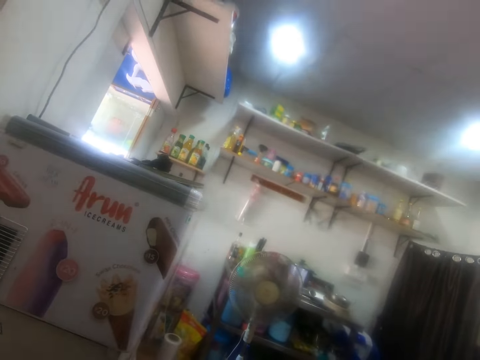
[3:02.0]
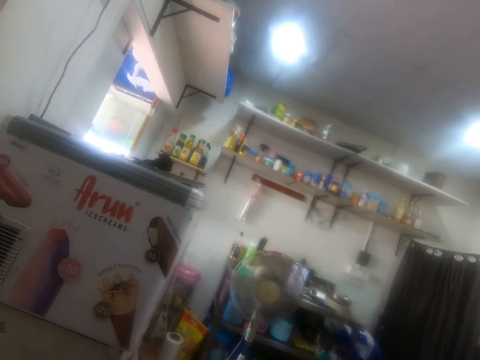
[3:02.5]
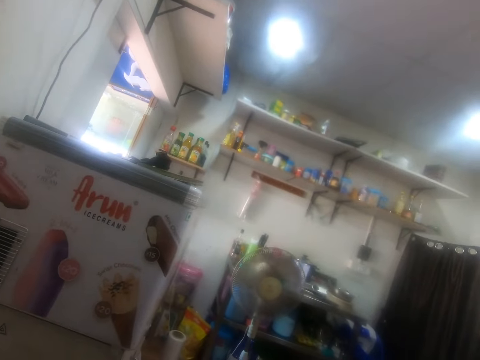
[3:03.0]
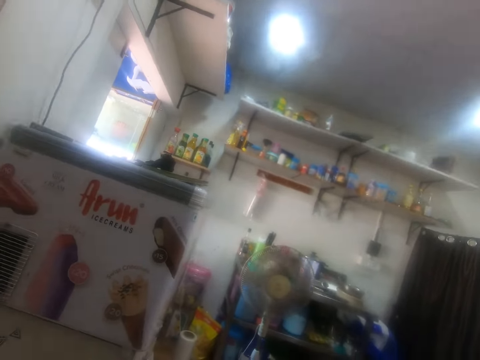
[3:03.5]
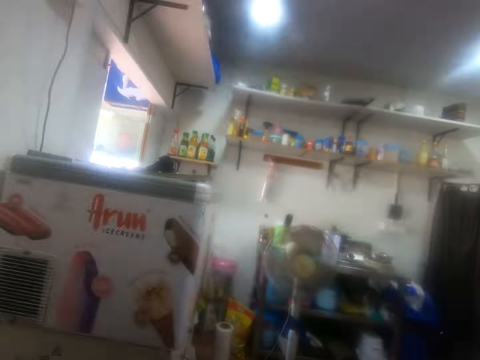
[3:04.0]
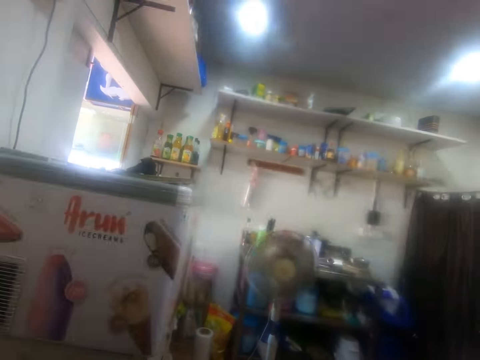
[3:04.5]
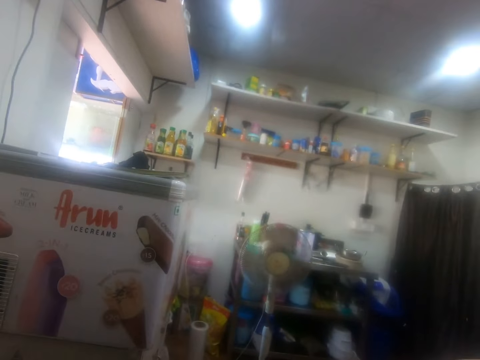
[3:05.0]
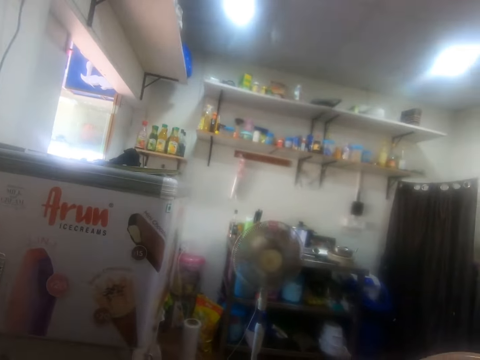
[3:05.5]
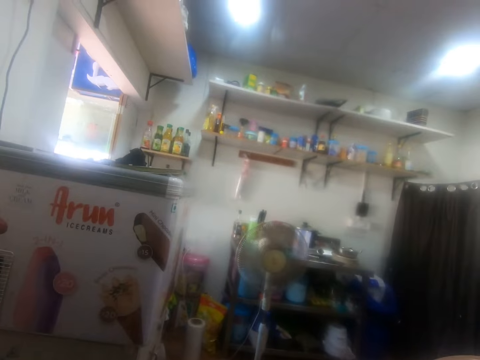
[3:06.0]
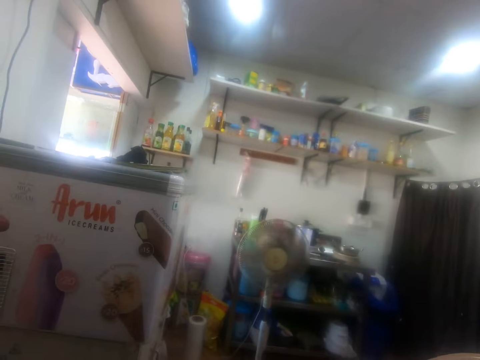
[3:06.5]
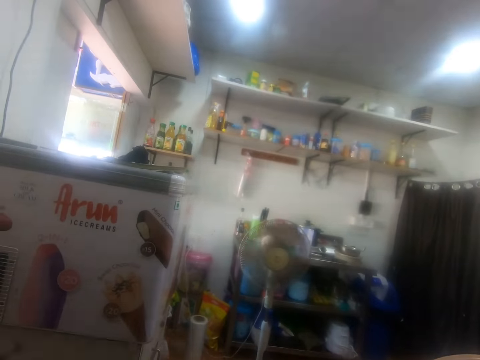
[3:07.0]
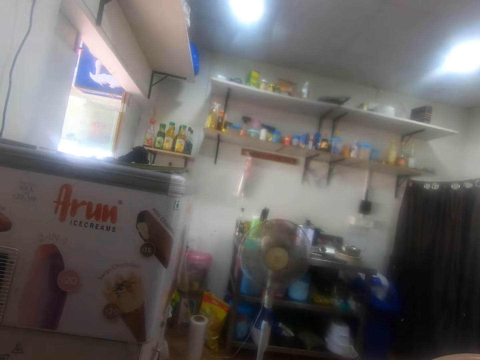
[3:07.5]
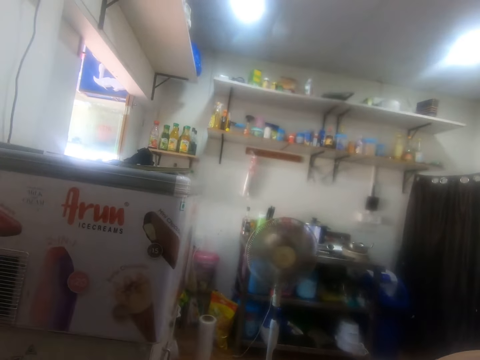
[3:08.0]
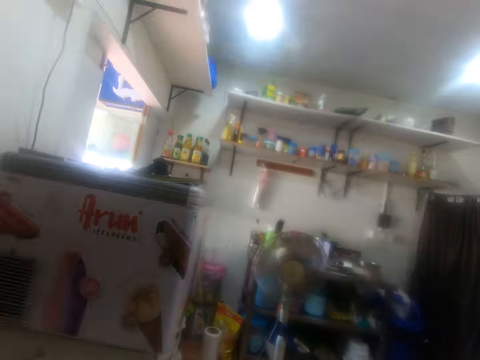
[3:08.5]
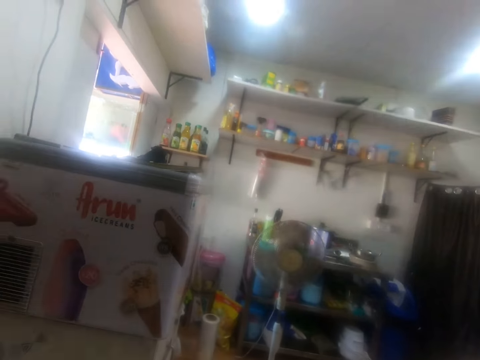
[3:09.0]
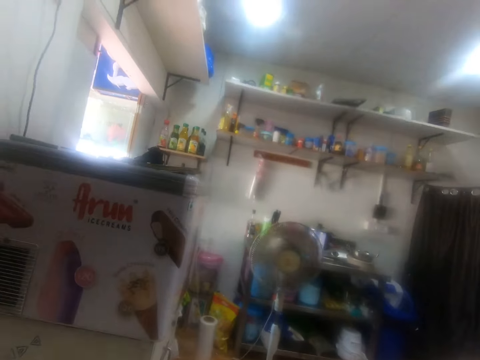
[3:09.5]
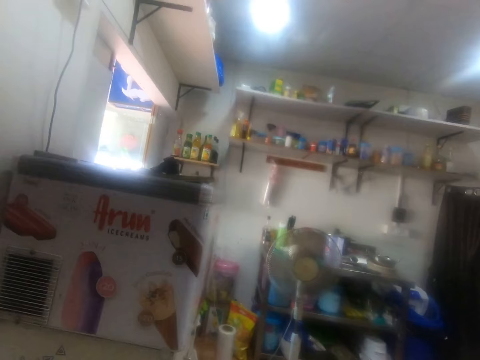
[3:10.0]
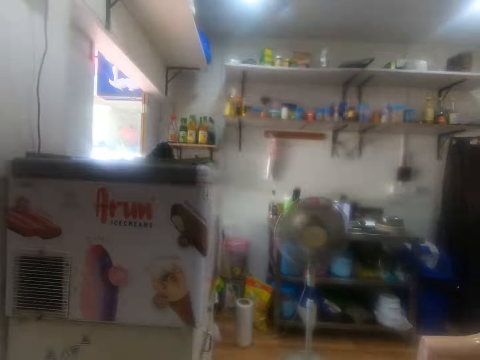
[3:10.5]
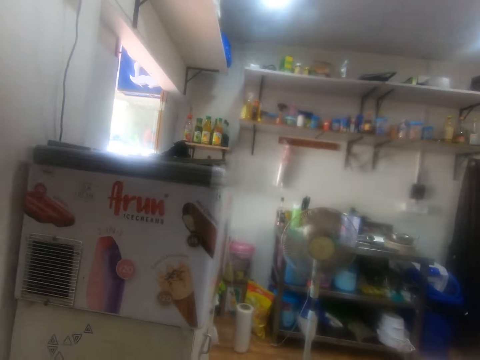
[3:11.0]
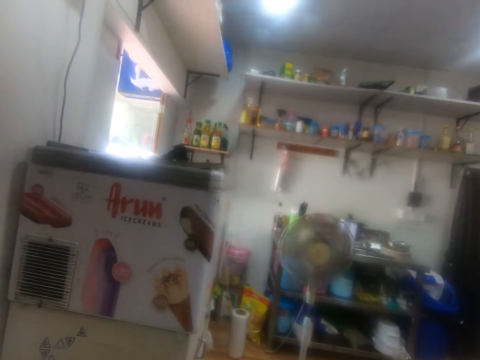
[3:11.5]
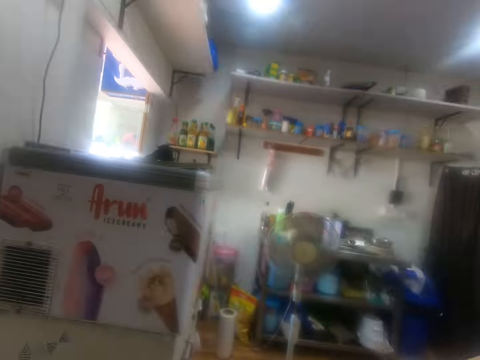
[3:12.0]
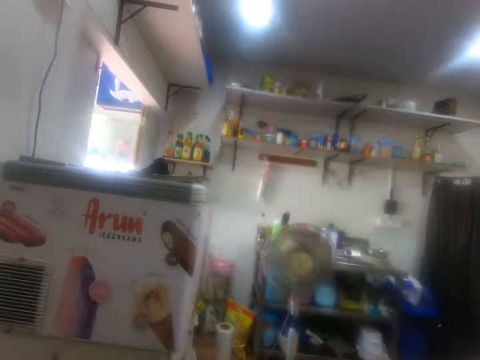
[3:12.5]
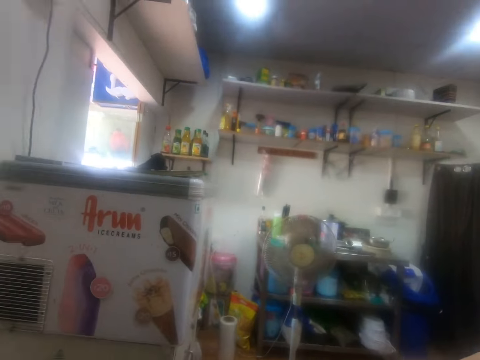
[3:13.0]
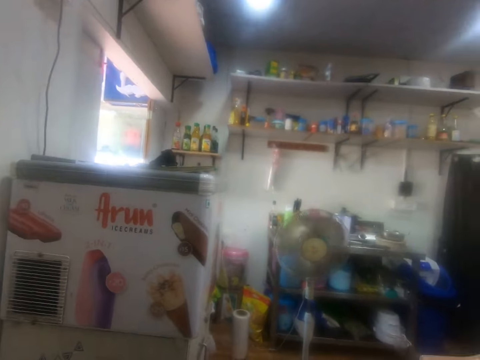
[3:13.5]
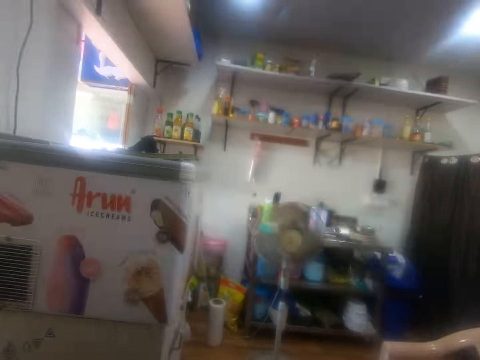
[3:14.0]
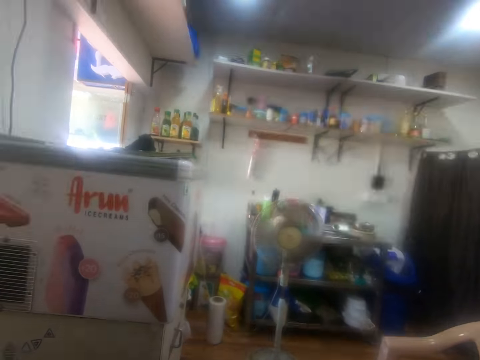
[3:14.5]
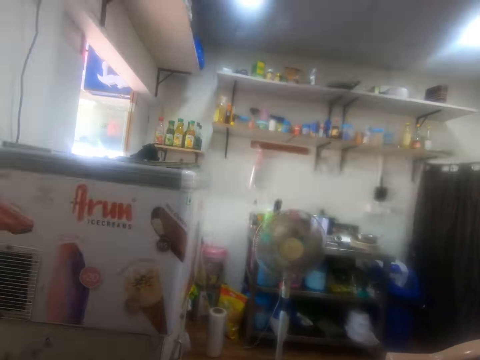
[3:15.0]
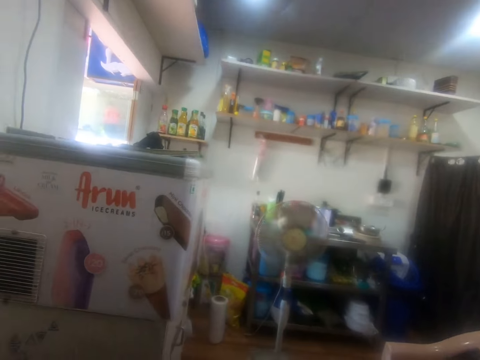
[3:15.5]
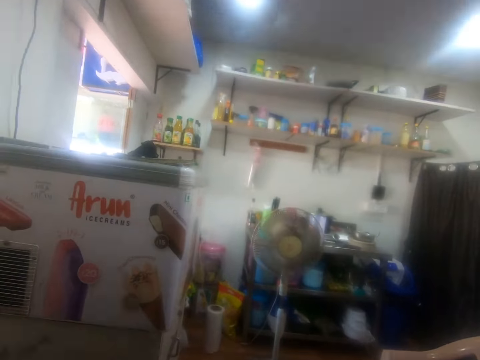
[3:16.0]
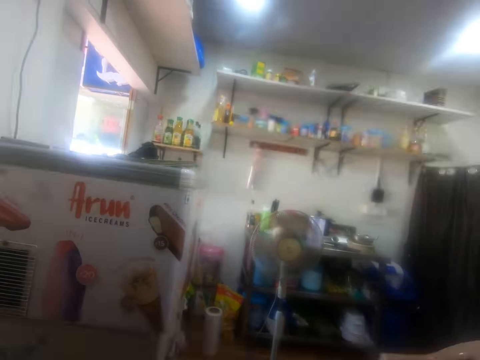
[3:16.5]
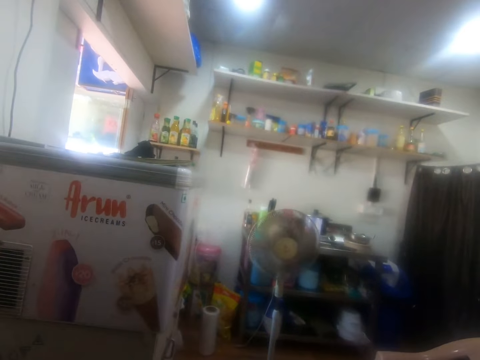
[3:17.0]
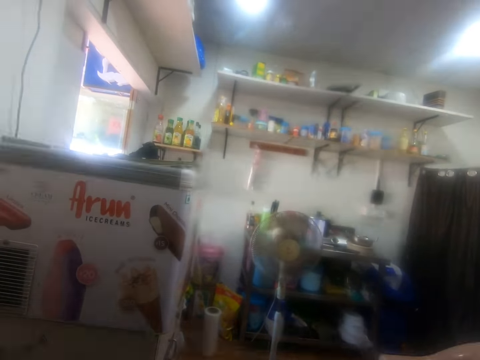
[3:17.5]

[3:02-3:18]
The camera wearer stares at the floor fan.

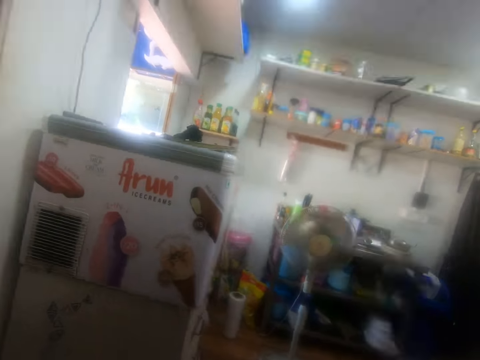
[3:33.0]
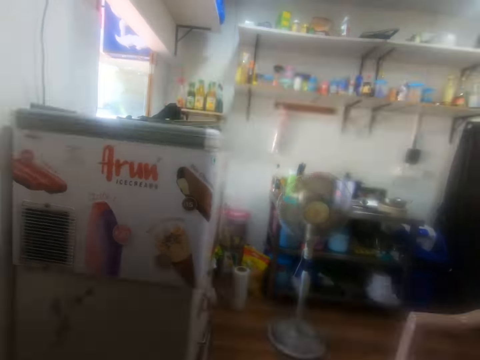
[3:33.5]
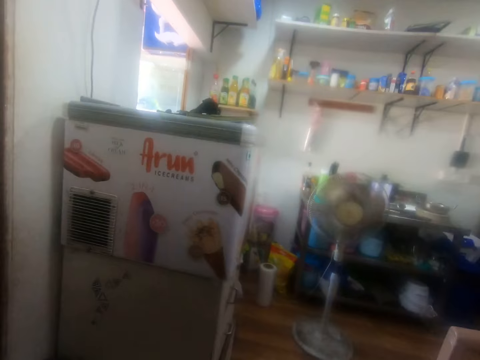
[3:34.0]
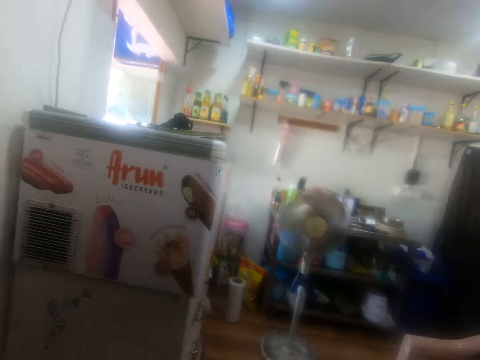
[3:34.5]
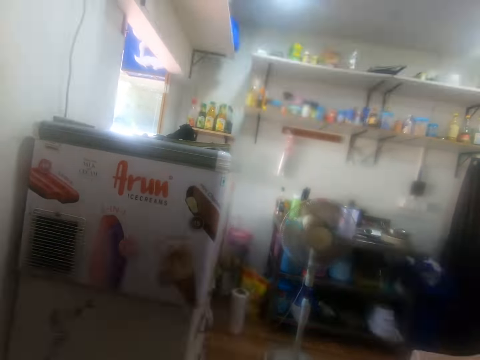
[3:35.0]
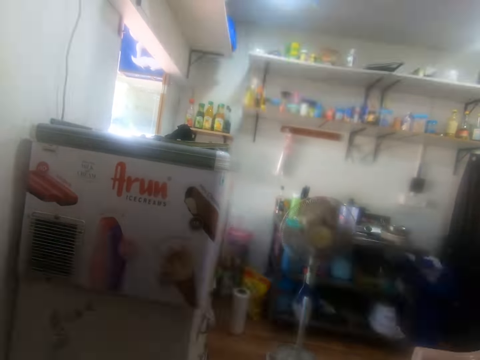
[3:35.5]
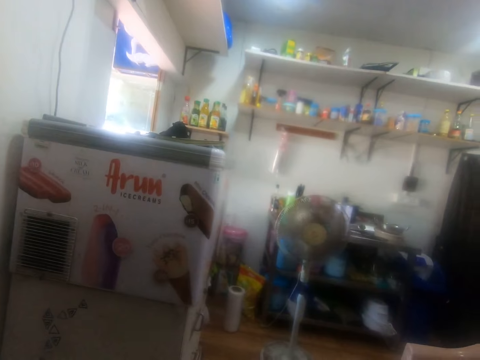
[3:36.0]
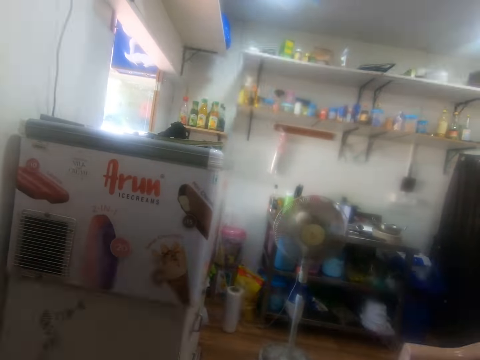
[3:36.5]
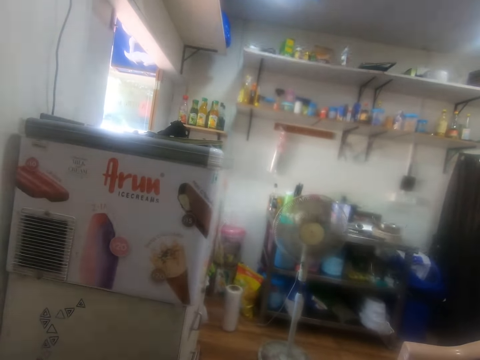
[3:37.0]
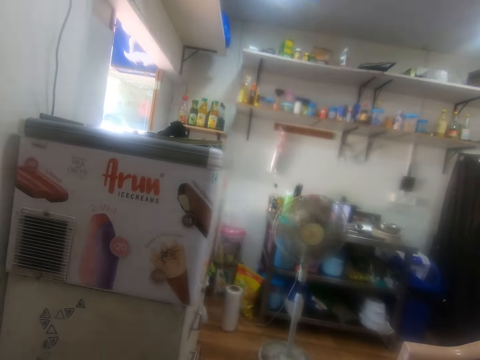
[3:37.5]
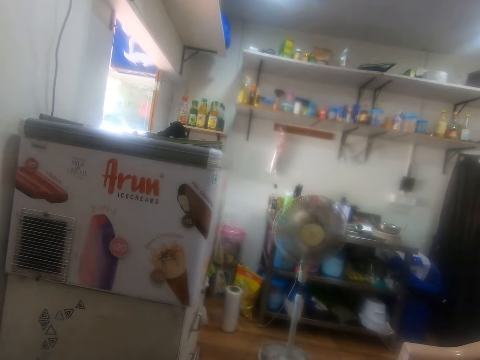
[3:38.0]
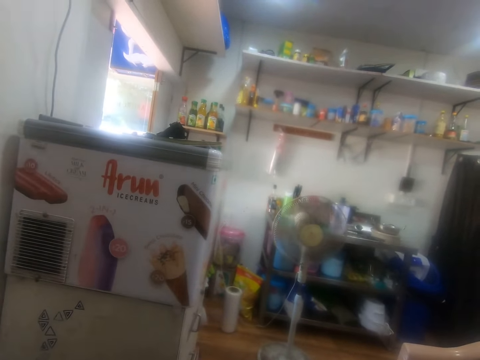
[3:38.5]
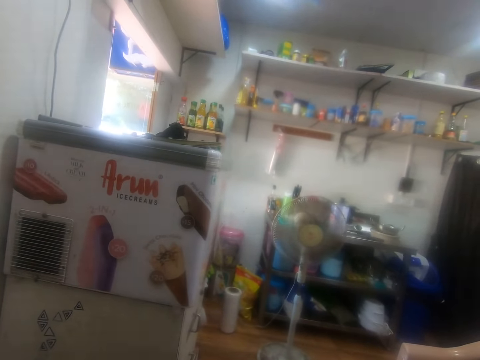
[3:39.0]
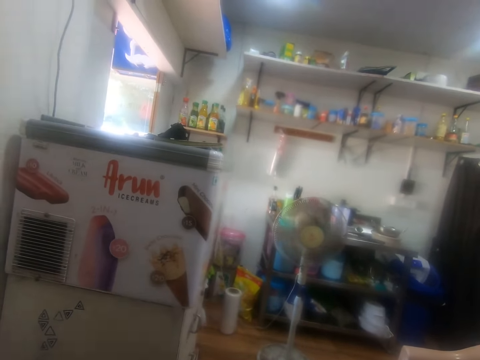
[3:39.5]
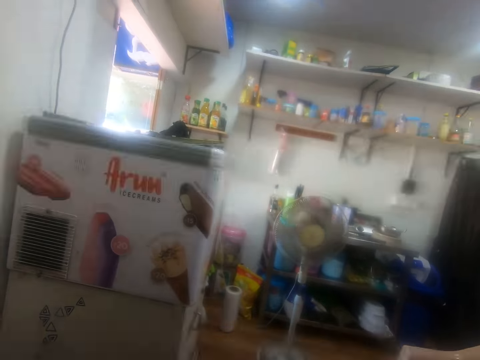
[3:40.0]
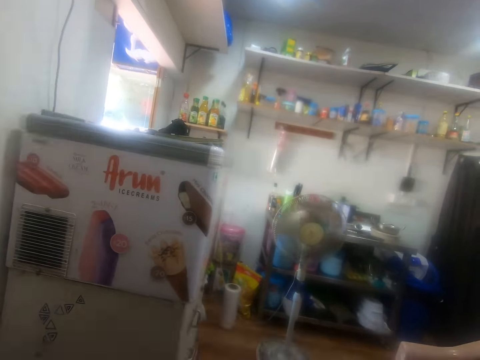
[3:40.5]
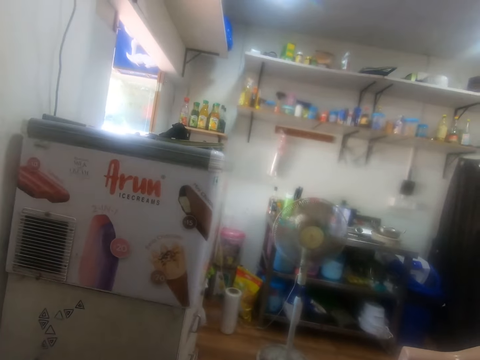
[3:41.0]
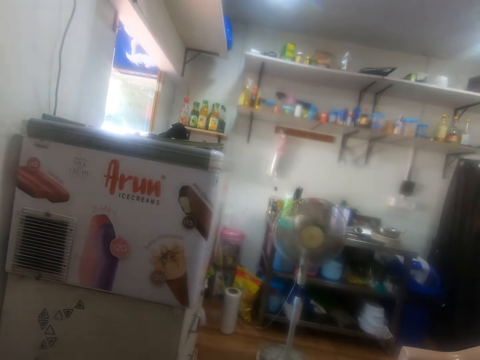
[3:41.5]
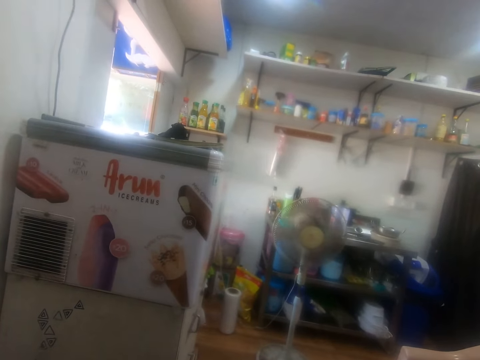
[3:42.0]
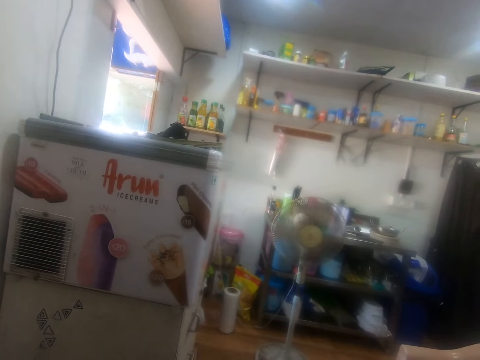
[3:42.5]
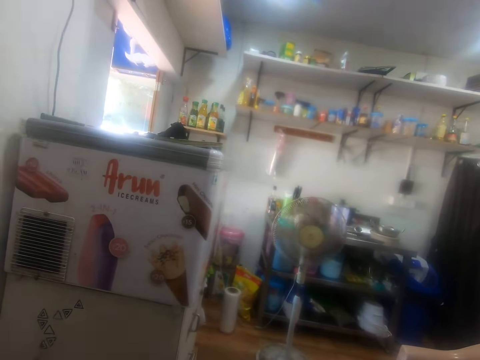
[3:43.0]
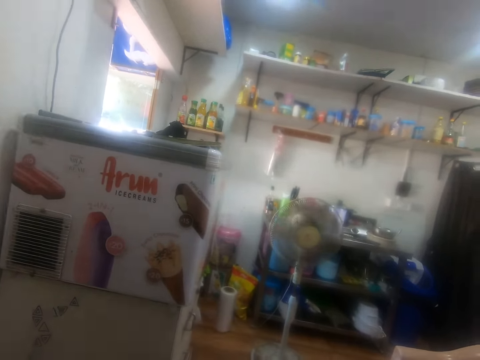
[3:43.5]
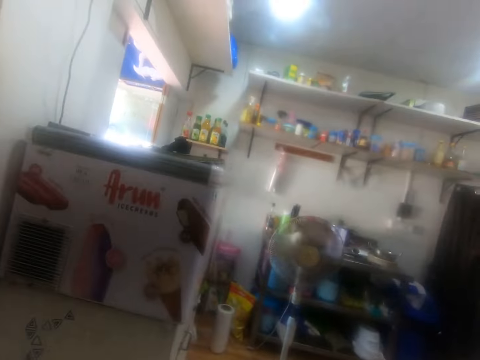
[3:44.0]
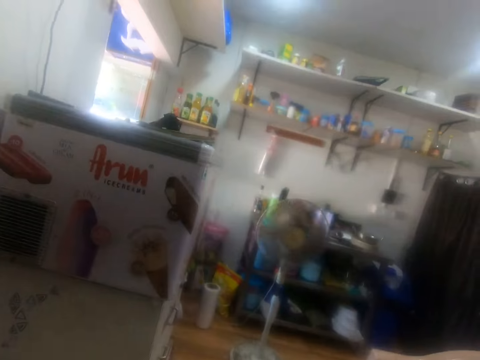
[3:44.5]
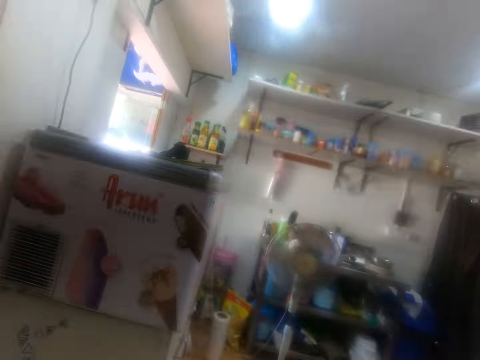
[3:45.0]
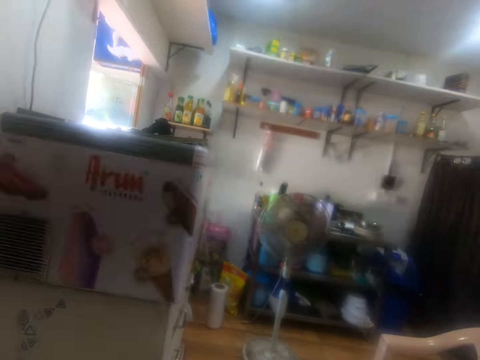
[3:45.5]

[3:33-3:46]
The camera wearer looks around. They speak on the phone.
